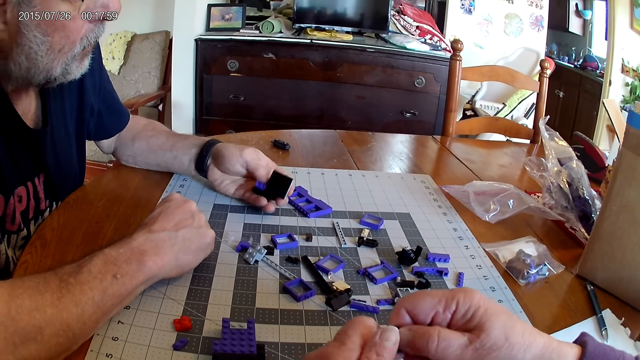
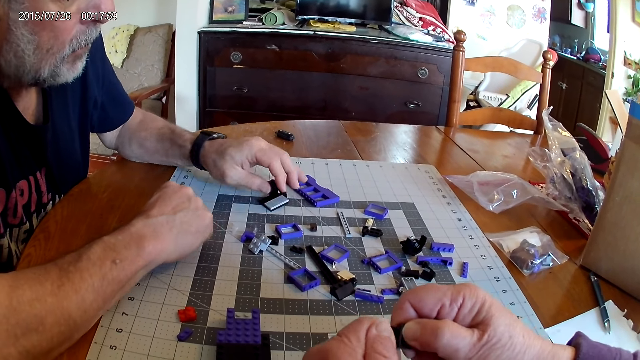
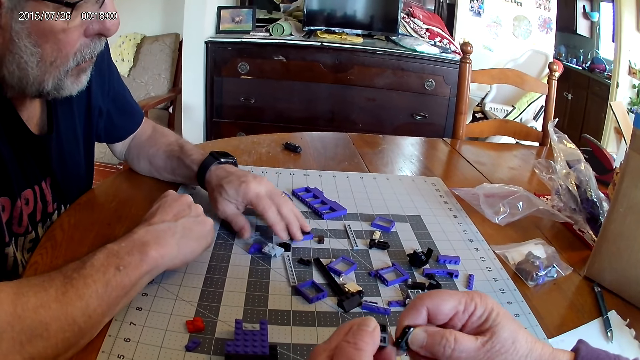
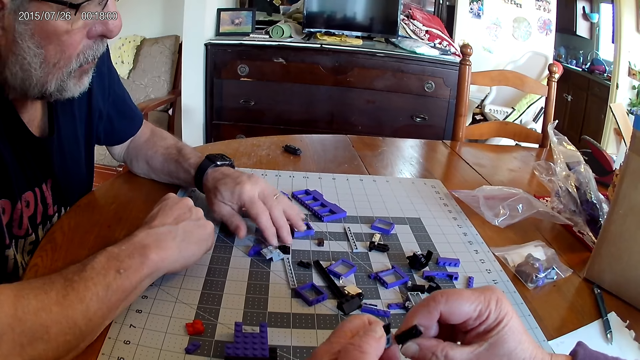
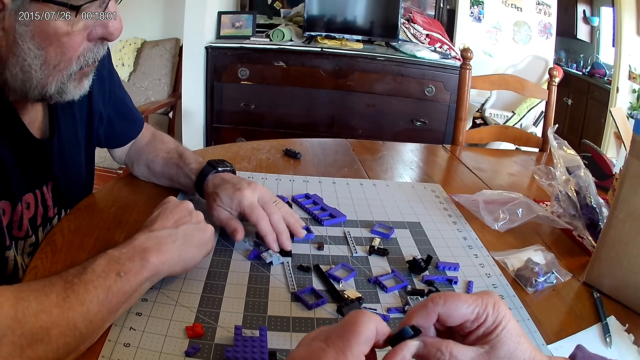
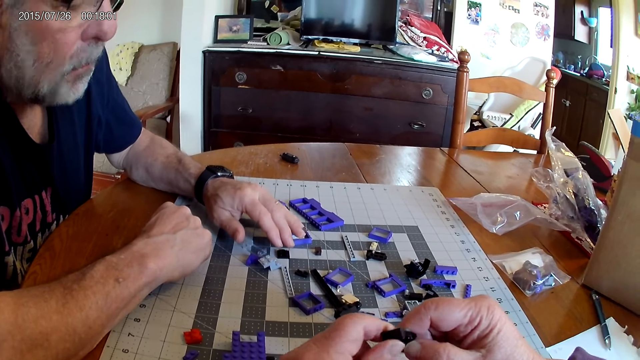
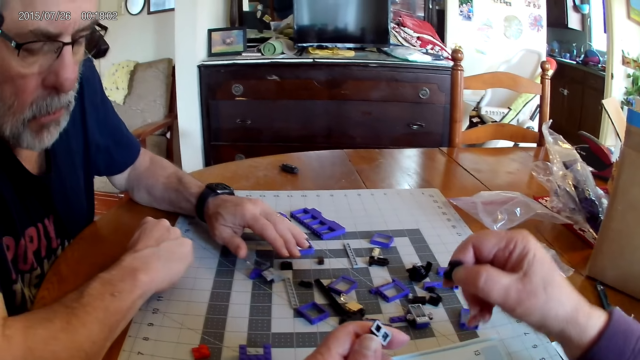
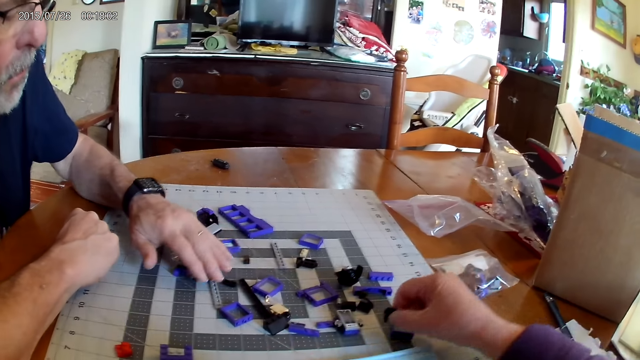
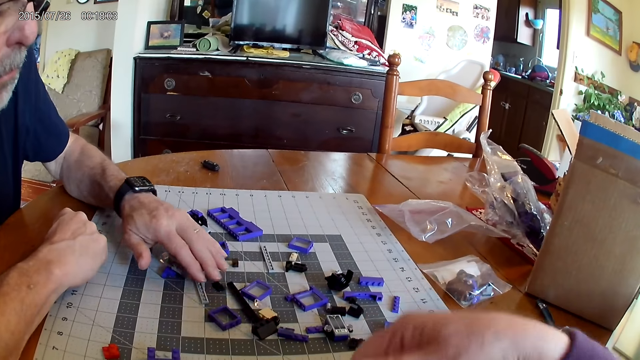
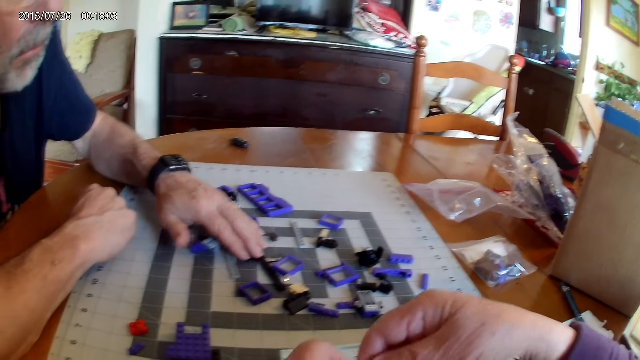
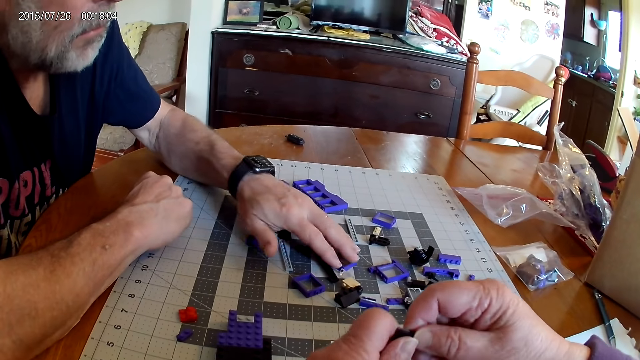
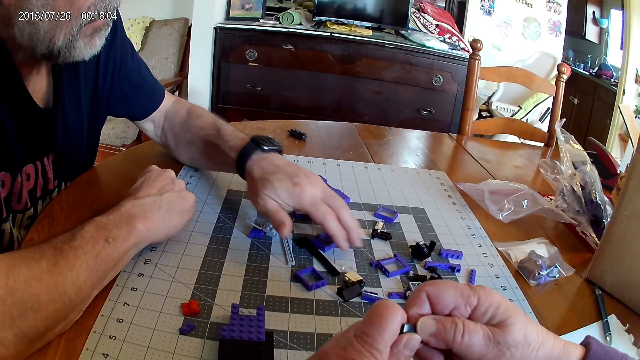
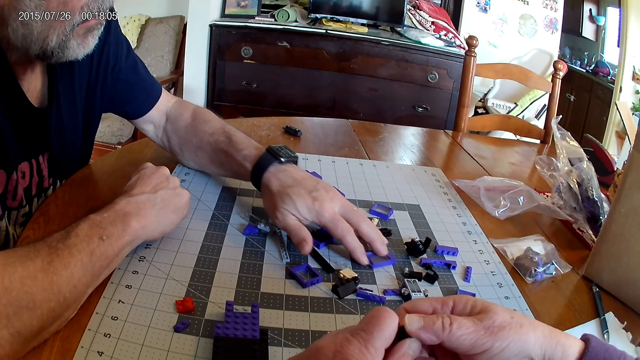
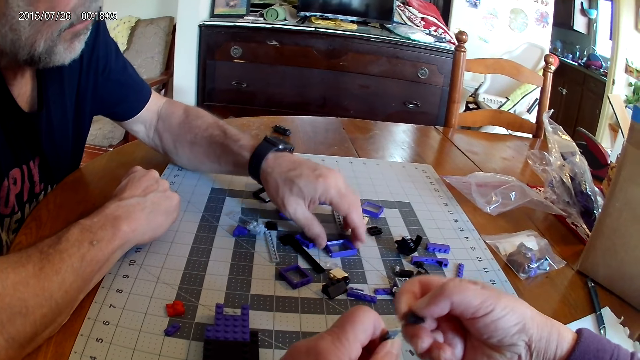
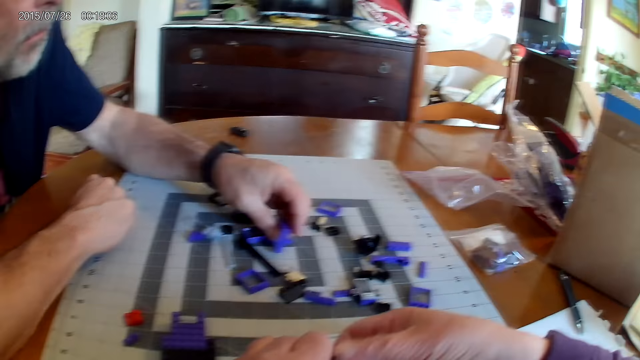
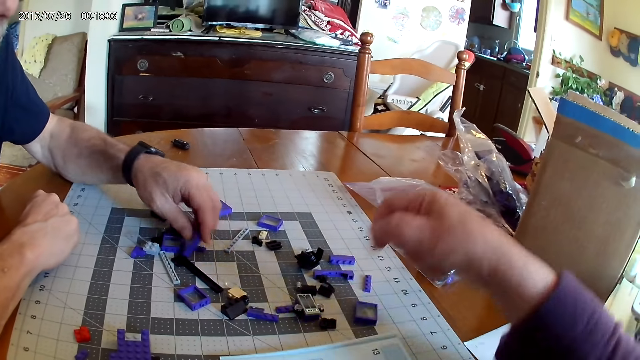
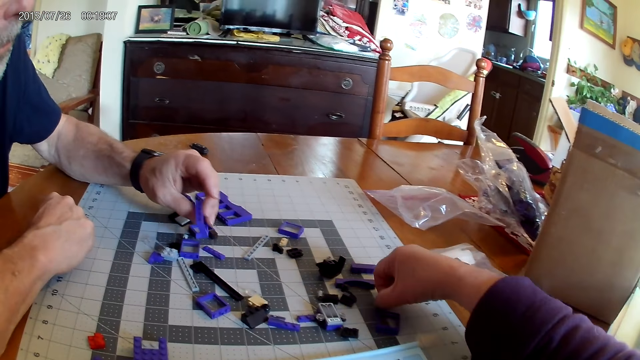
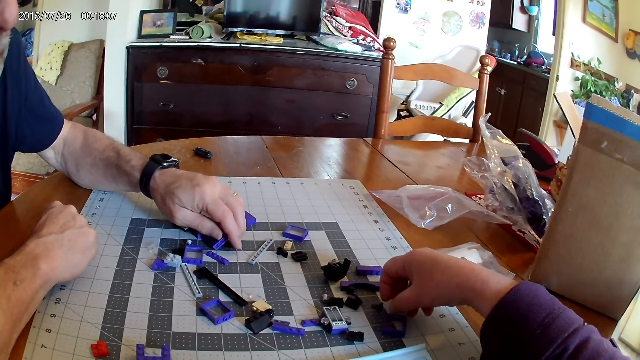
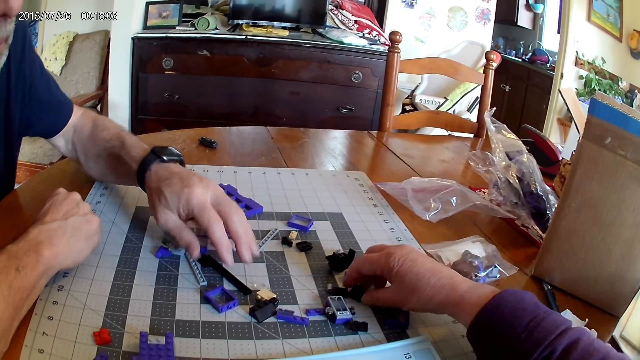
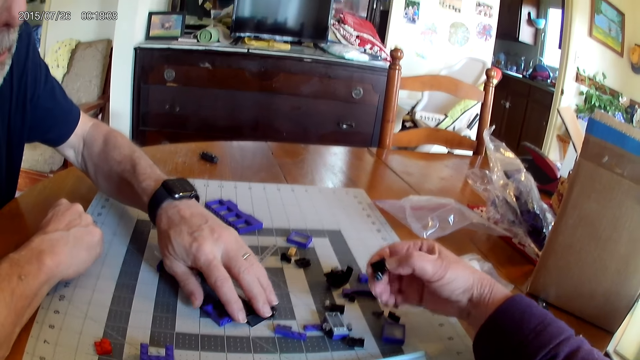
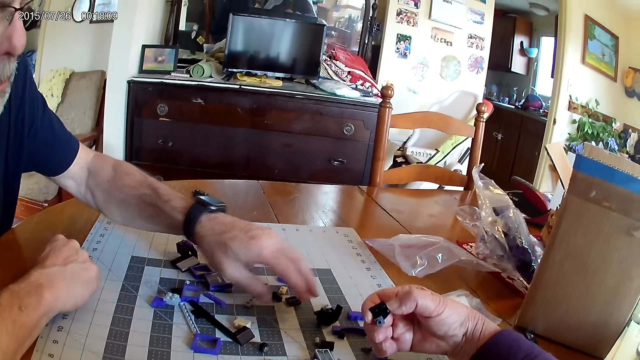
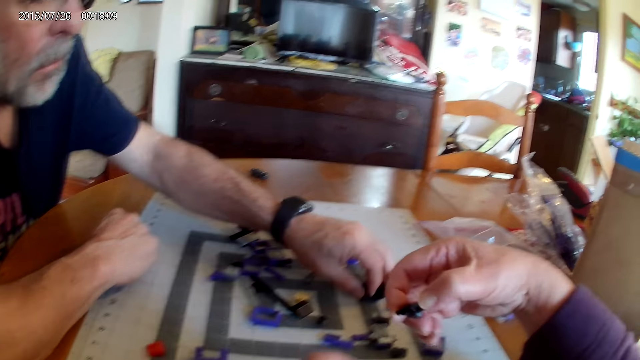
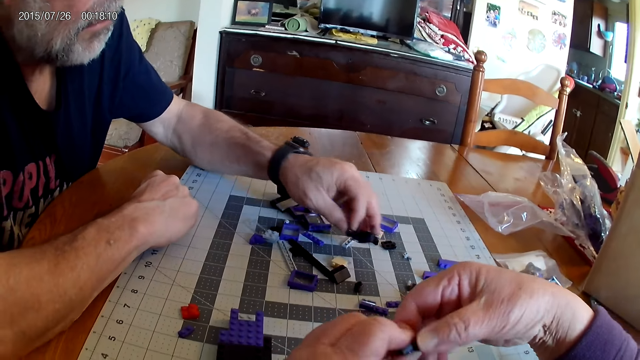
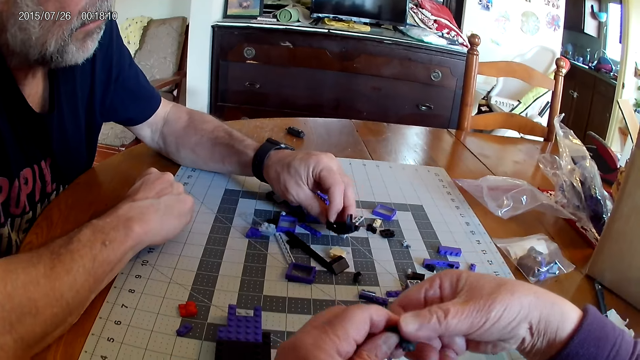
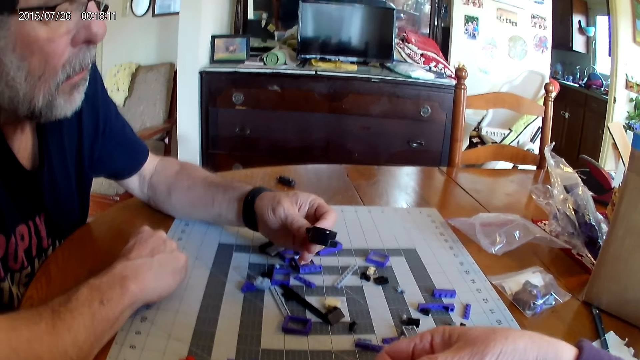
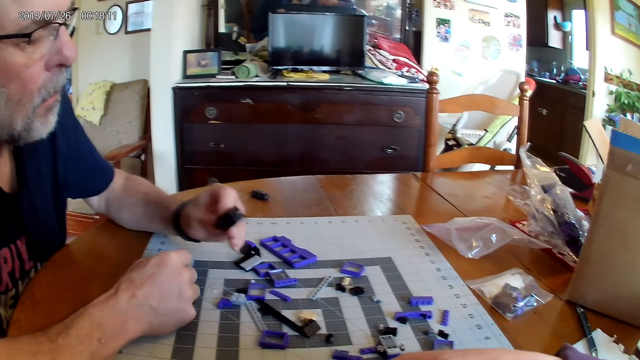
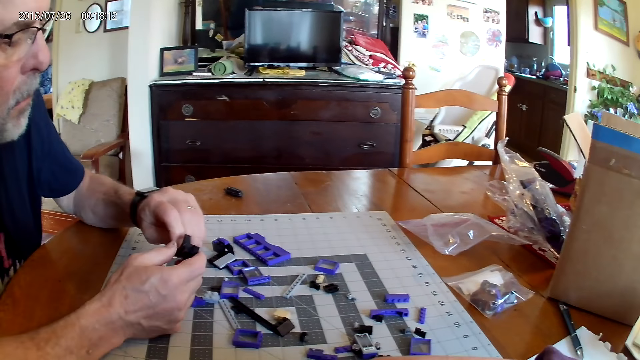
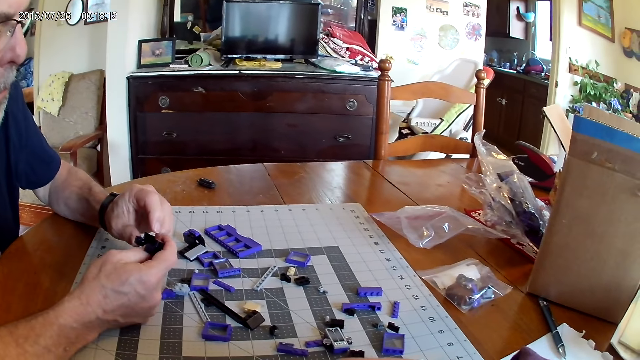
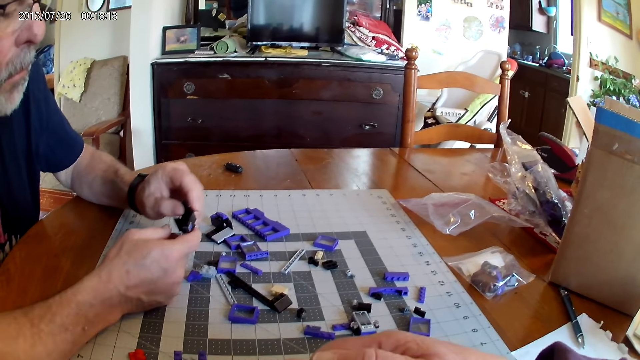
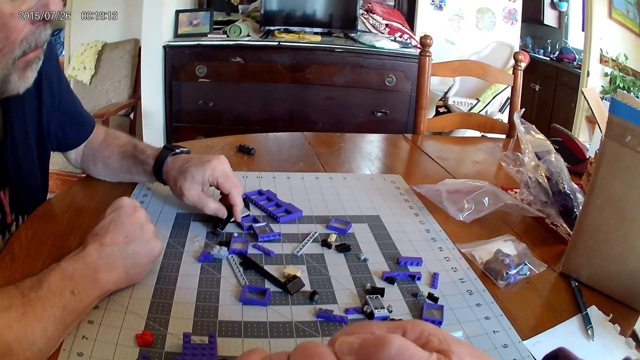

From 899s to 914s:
The camera wearer unfixes the plastic piece. A man touches the plastic pieces on the table. The camera wearer unfixes the plastic piece and places the plastic pieces on the table. The man touches the plastic pieces on the table.

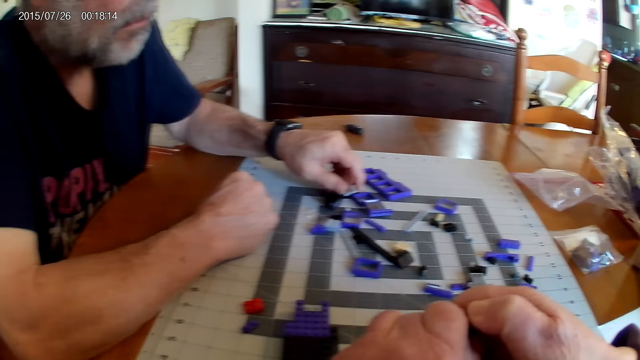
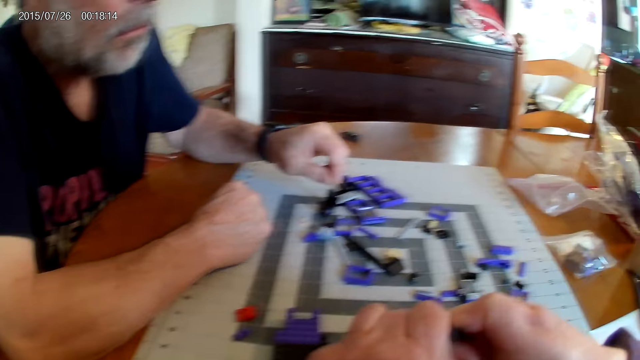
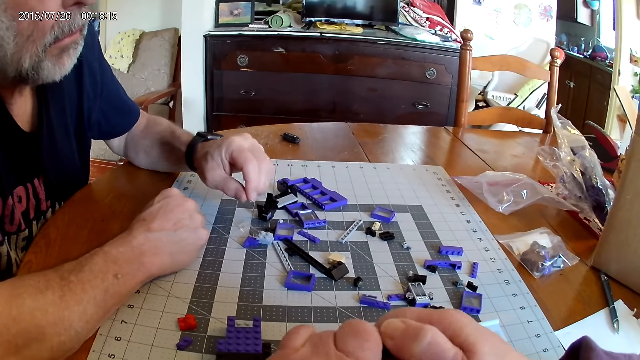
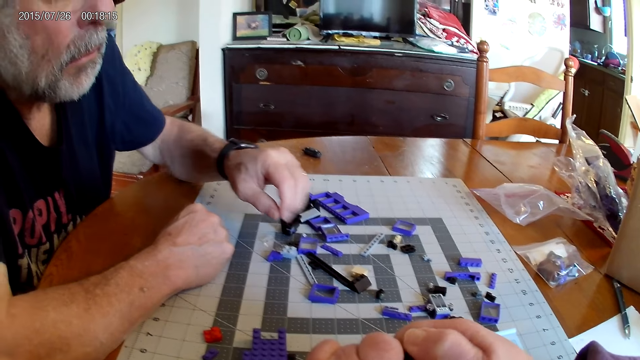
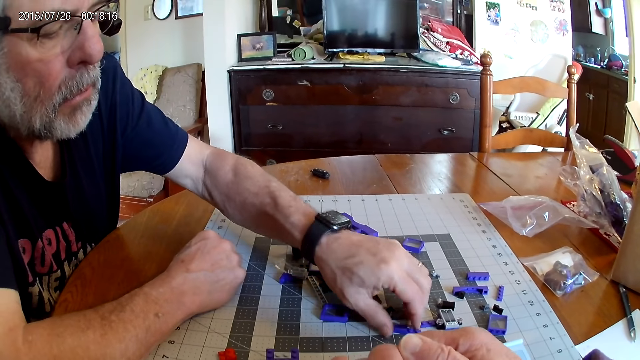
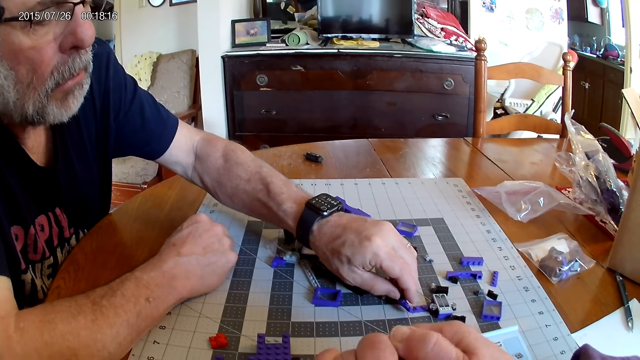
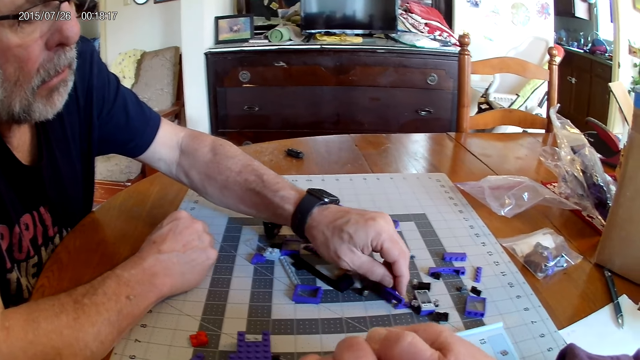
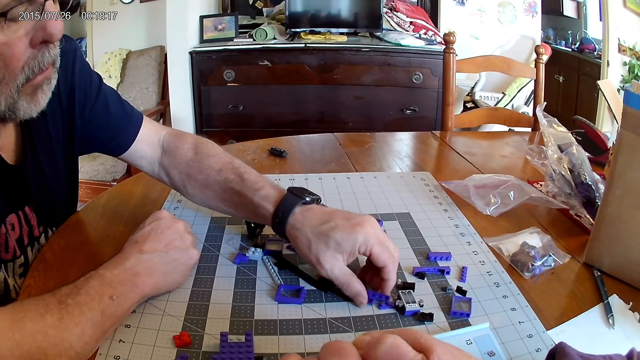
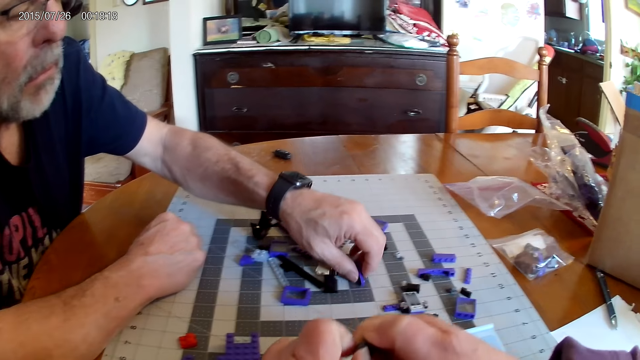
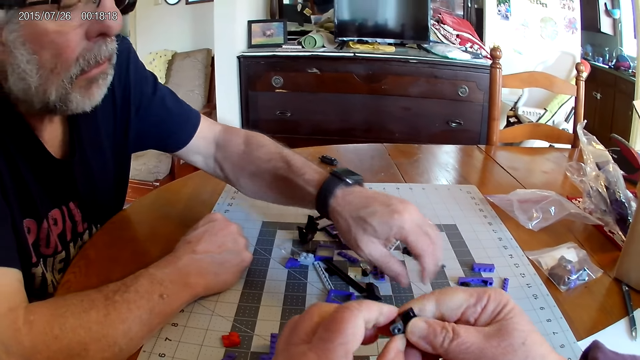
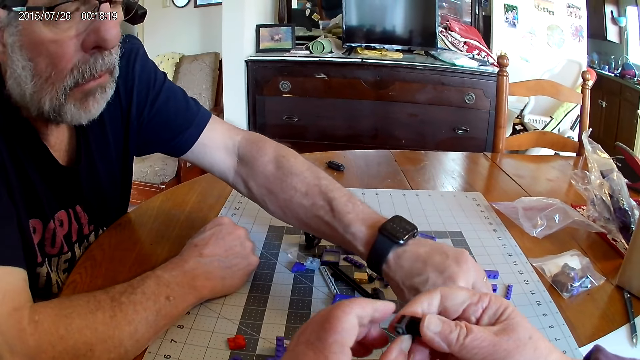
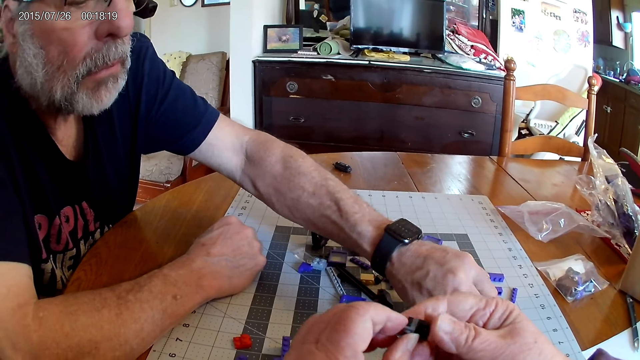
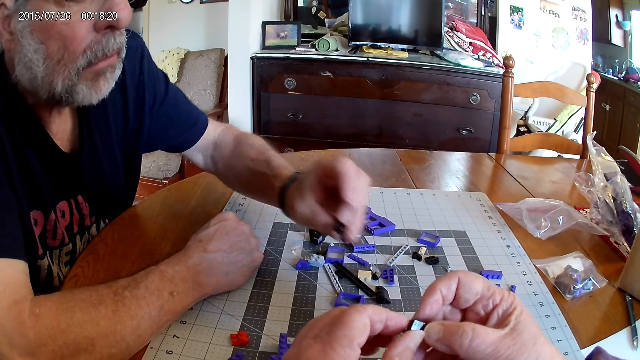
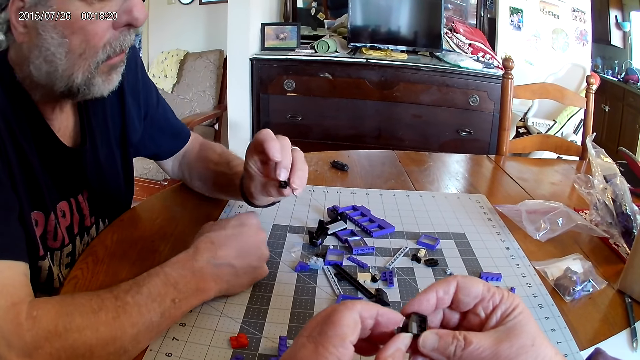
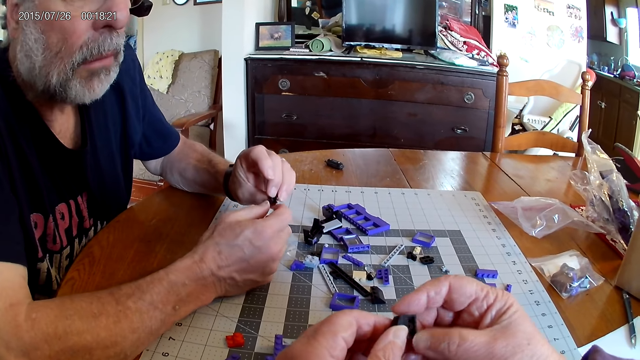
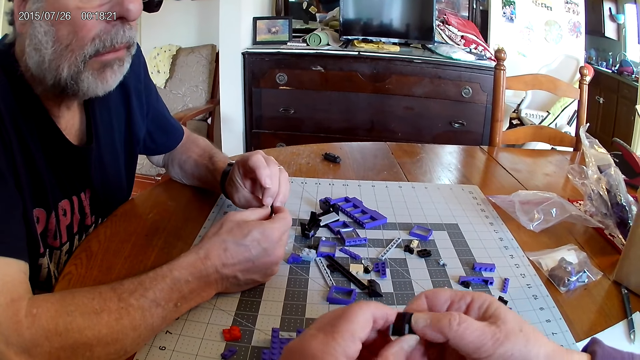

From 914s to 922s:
The camera wearer unfixes the plastic piece. A man picks up a plastic piece.
